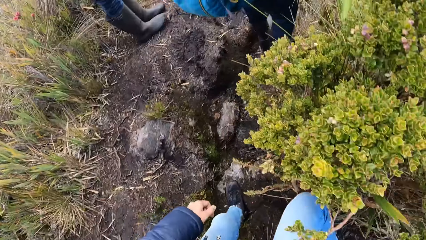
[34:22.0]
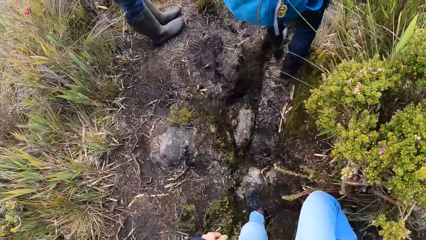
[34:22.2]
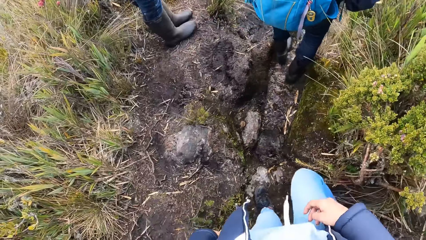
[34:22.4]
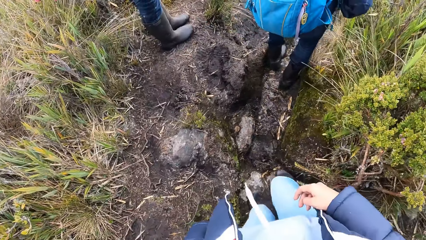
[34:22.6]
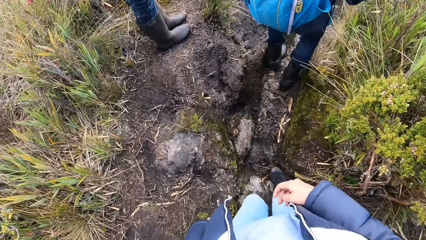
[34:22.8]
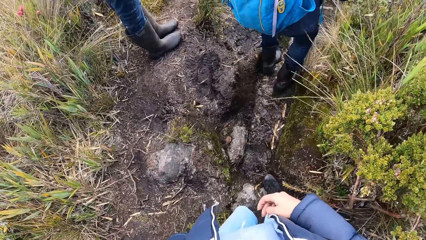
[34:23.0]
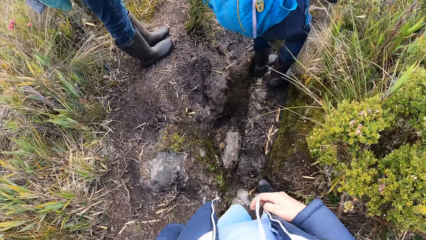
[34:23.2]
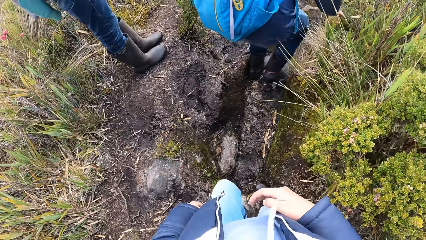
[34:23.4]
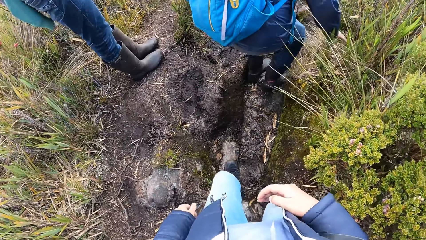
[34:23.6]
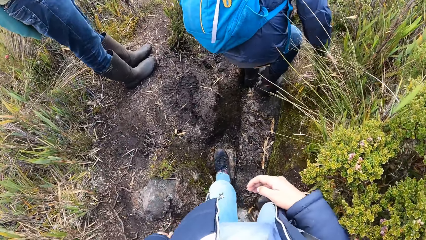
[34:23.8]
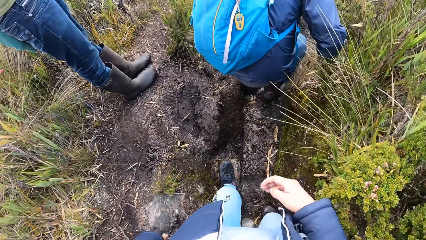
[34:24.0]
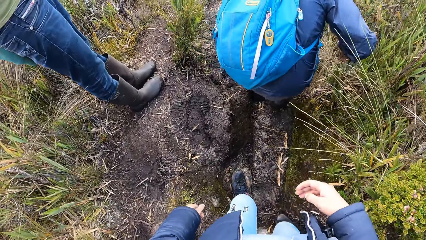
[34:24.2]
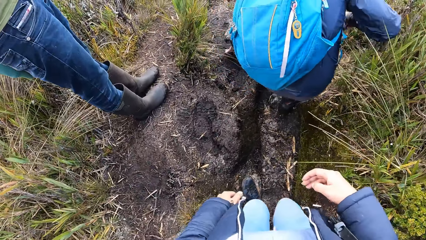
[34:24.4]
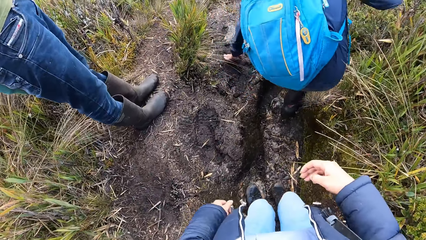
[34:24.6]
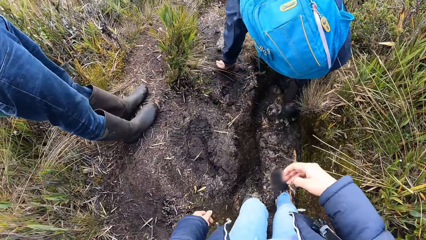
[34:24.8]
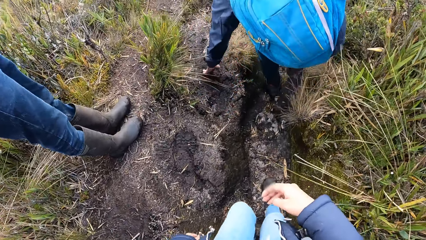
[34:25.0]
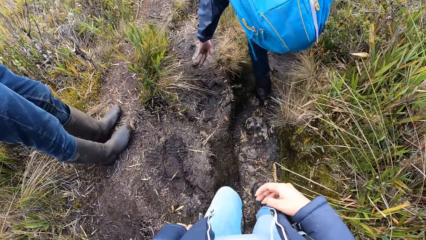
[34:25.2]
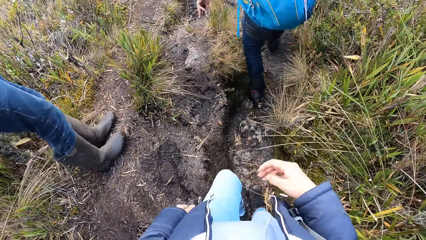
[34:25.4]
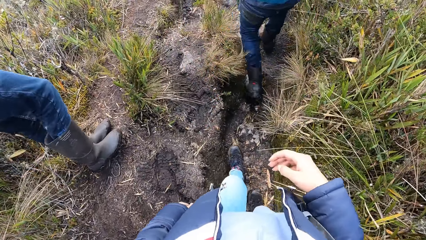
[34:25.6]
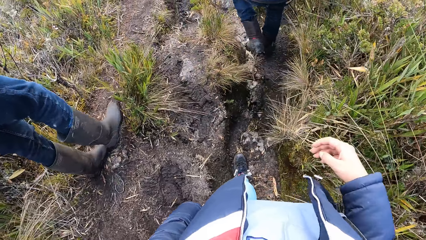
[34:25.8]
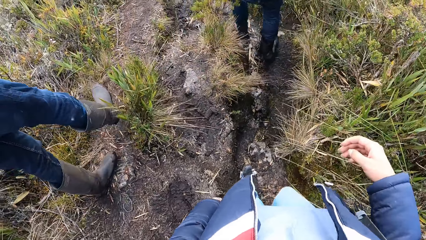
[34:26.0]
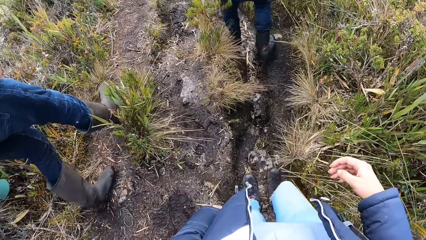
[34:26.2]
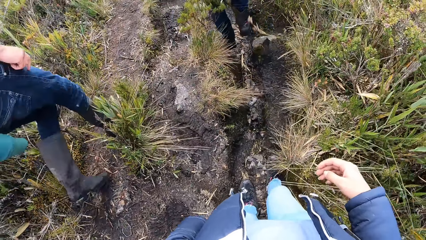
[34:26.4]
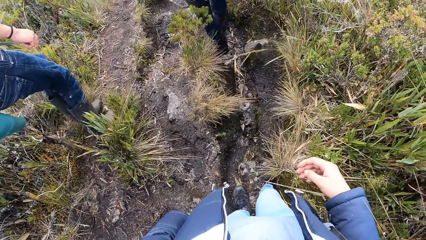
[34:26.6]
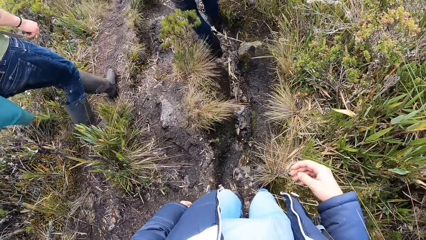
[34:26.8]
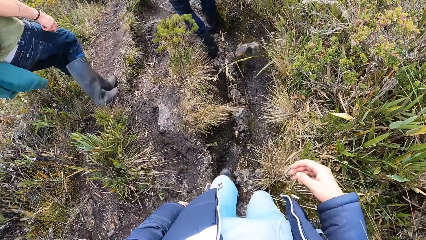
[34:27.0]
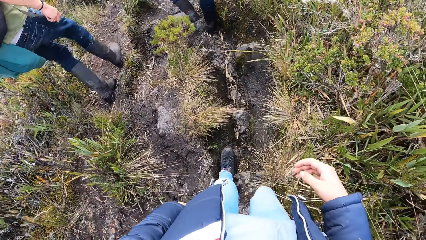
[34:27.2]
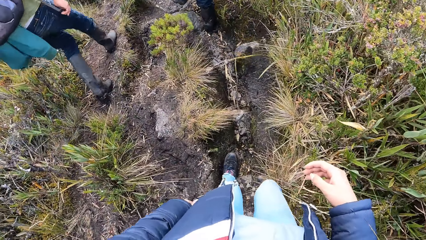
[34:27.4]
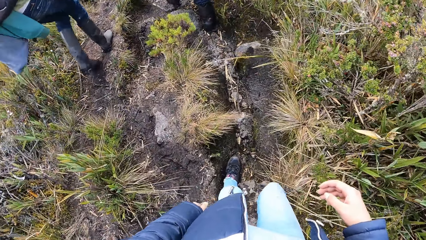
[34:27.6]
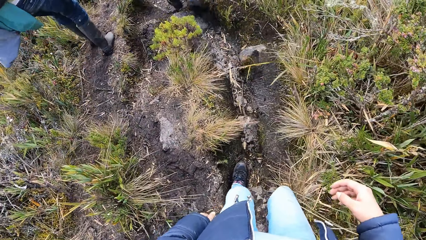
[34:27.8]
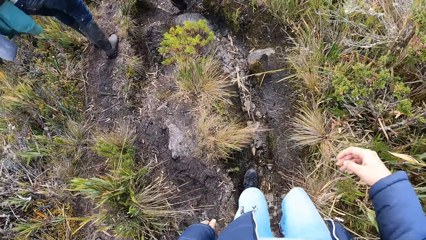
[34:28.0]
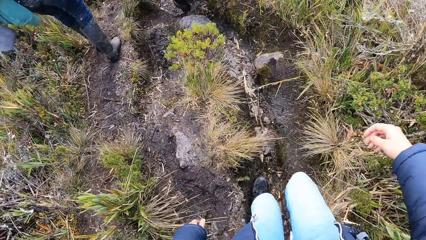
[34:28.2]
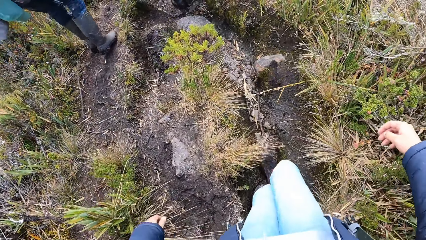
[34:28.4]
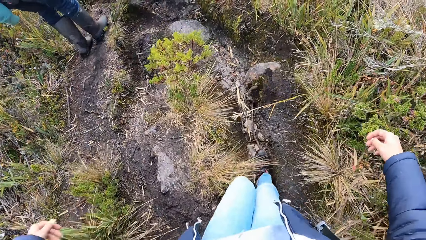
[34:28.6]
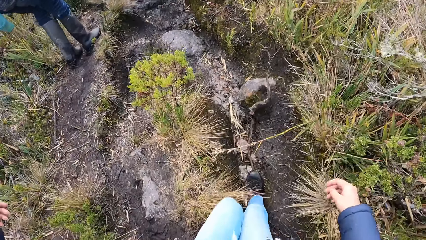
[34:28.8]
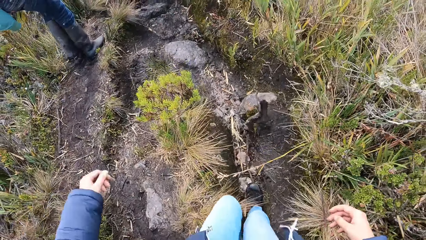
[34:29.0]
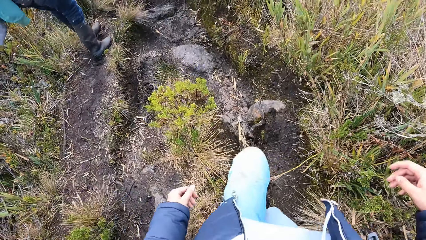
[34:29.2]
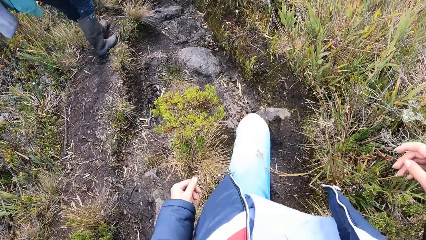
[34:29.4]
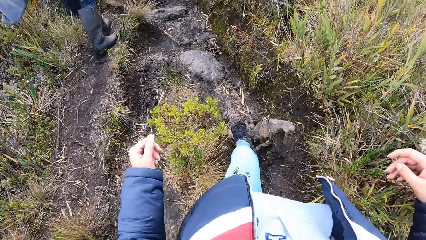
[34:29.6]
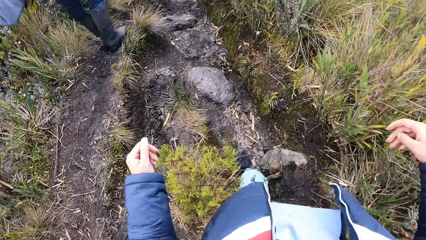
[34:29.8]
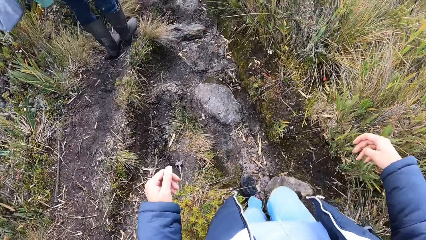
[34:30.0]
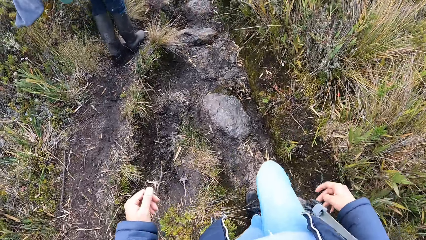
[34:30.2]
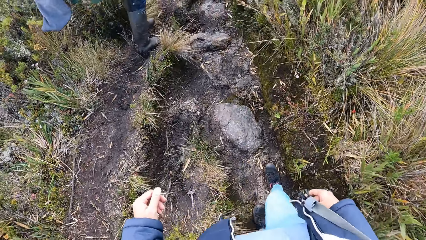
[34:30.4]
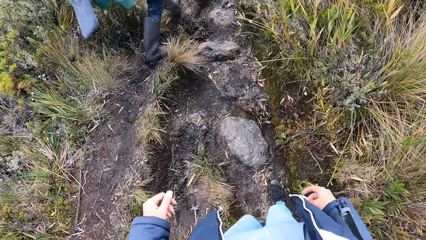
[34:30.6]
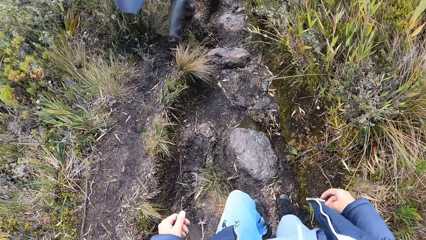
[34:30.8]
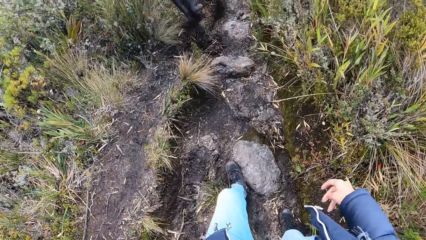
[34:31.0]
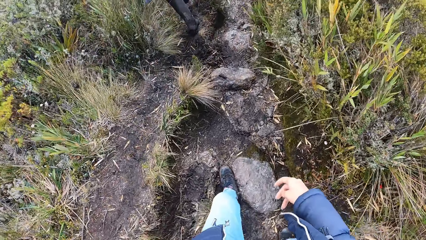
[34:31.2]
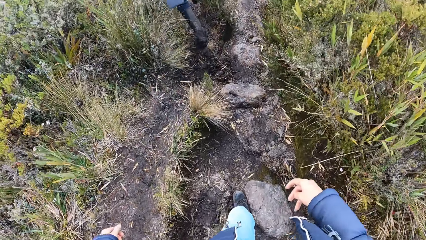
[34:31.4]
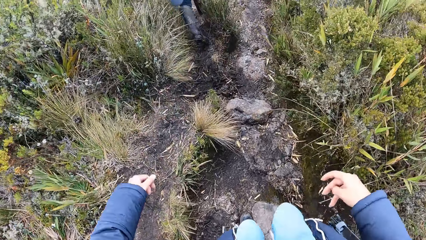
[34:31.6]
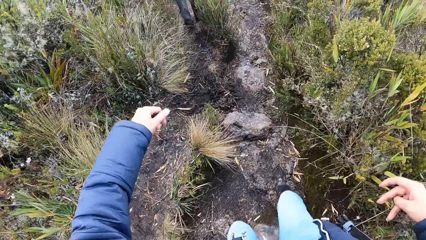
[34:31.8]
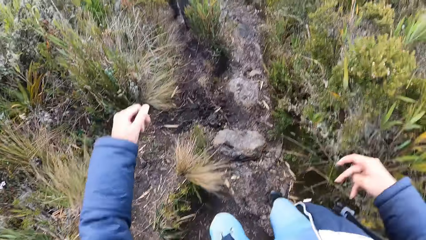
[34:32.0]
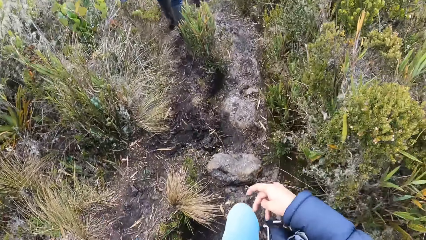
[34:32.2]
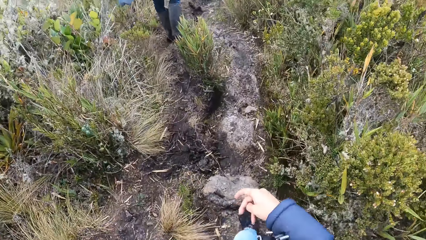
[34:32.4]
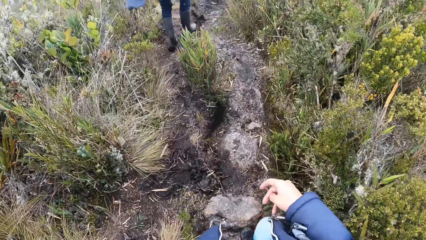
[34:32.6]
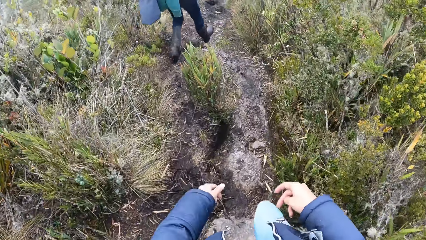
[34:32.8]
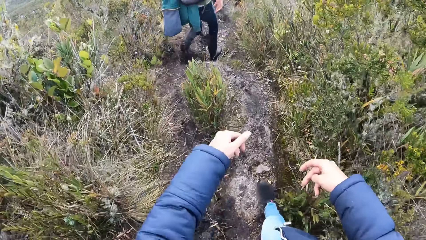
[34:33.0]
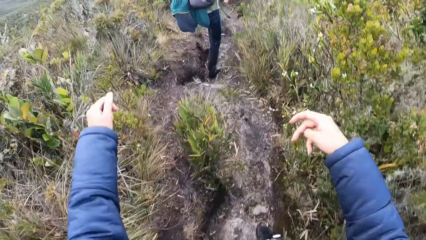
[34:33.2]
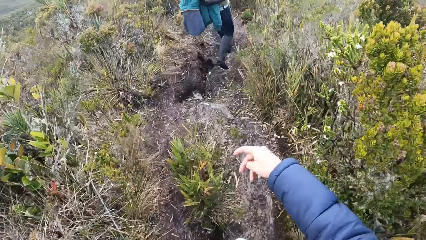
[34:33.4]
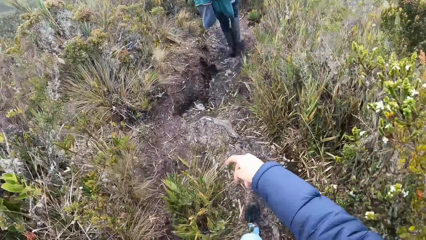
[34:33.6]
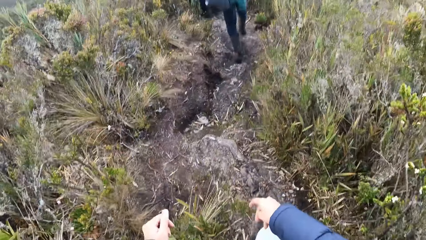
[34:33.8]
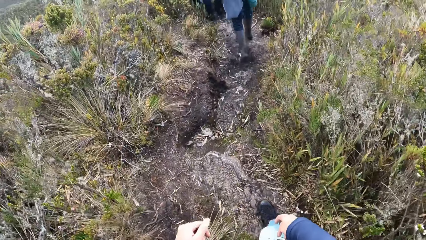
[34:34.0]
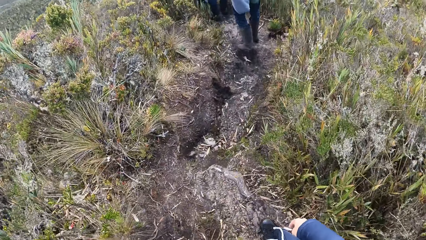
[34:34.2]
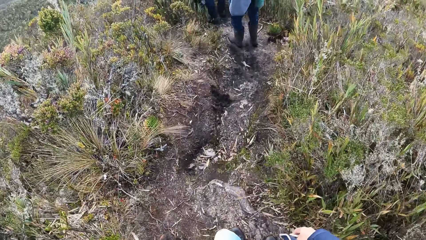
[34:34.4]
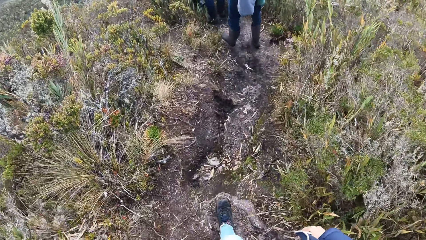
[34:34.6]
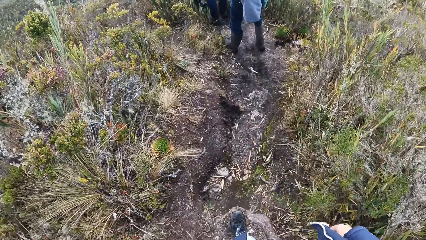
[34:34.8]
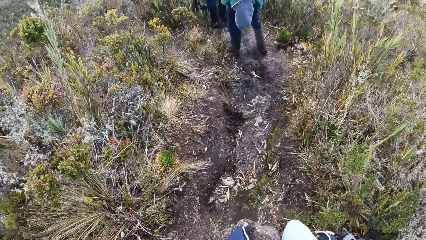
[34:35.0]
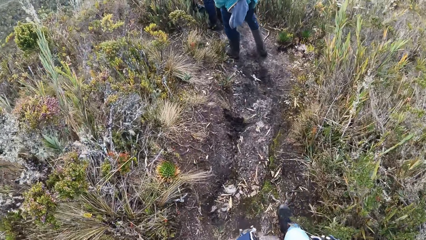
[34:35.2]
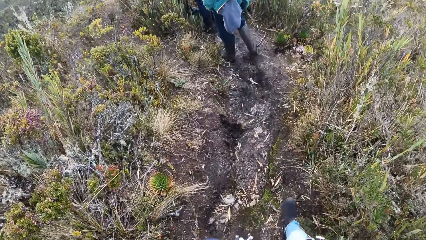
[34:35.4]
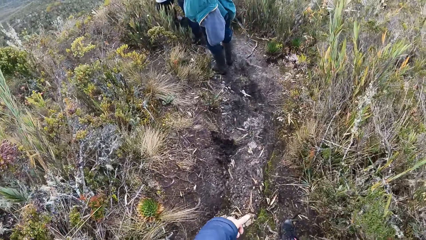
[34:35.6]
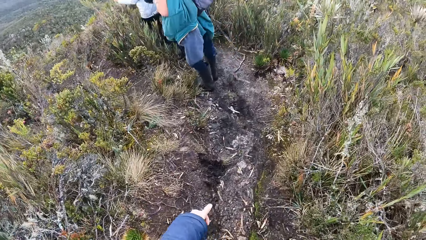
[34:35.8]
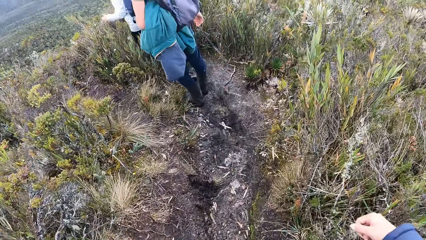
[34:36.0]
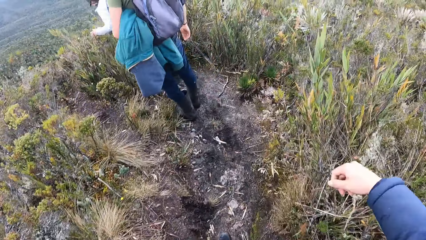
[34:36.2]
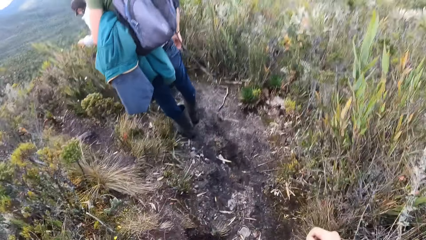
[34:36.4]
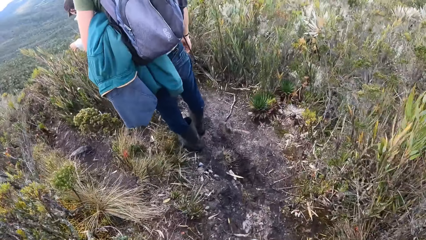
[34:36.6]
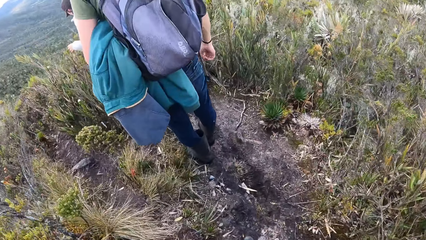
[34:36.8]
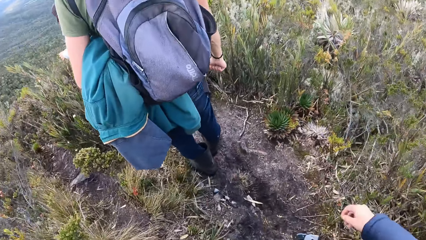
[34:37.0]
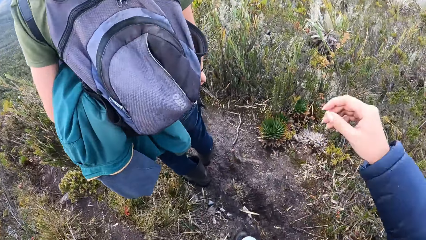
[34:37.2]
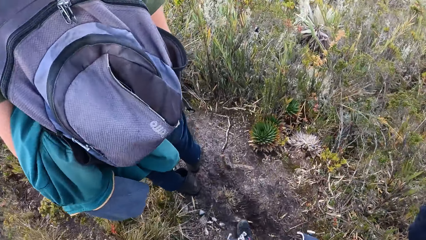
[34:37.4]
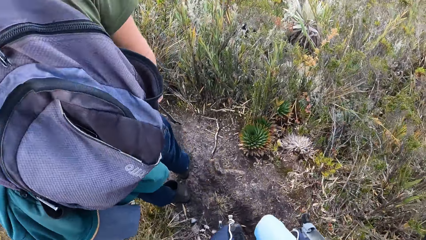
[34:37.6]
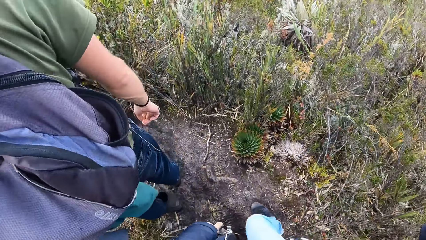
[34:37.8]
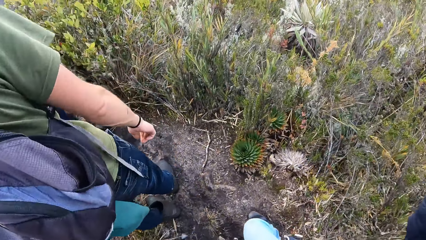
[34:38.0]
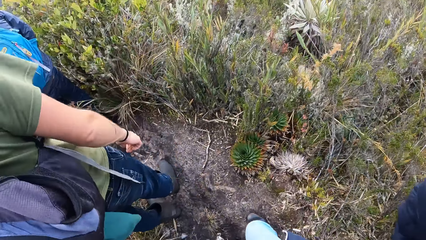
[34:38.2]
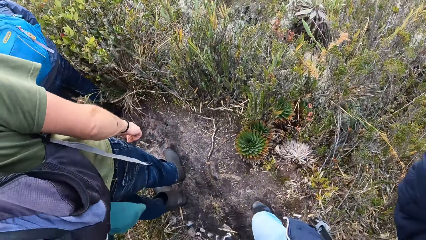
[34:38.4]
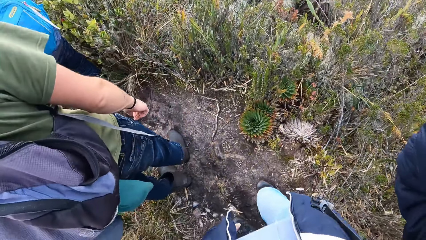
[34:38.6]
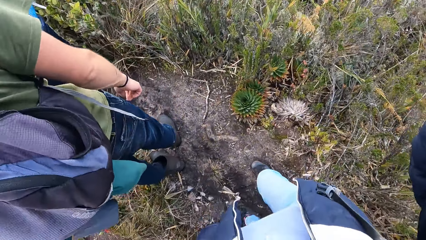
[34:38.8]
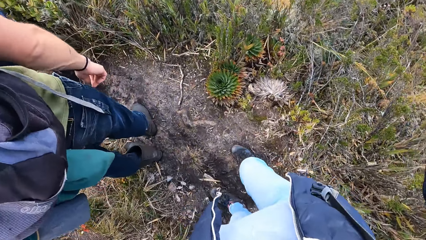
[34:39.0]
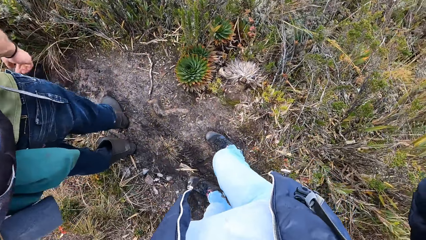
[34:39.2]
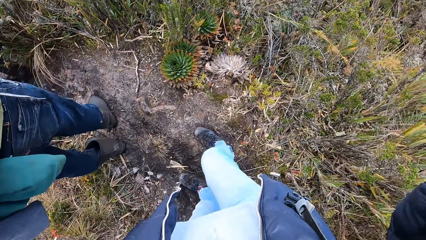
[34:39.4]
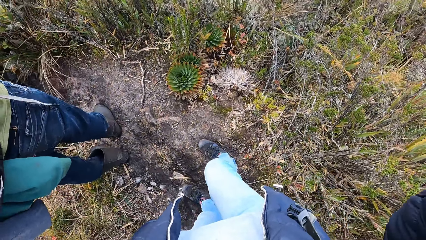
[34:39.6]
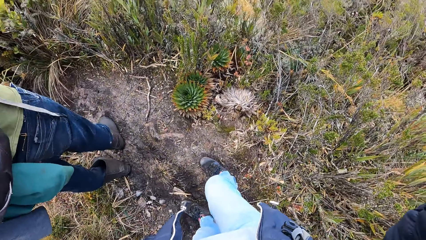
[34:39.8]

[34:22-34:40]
A person stands on the hill. Another person touches the ground. The other person walks down the hill. The first person walks down the hill. The first person stands on the hill. The other person stands on the hill.
